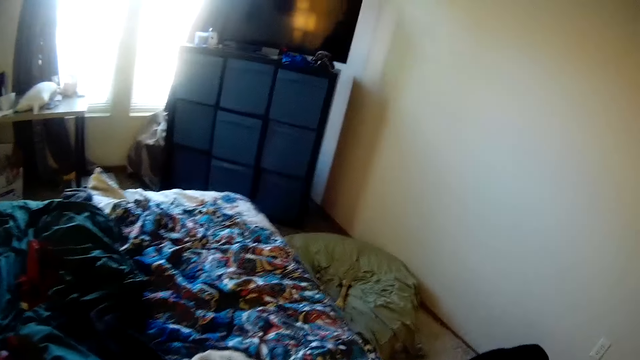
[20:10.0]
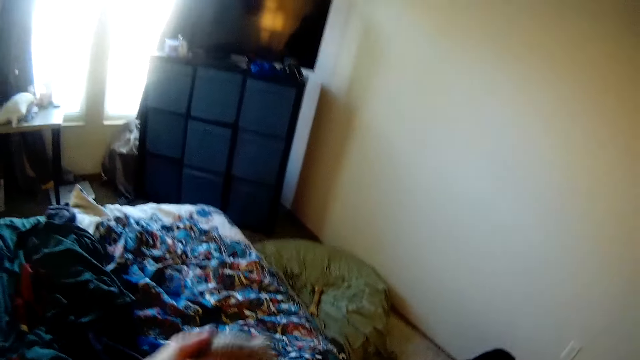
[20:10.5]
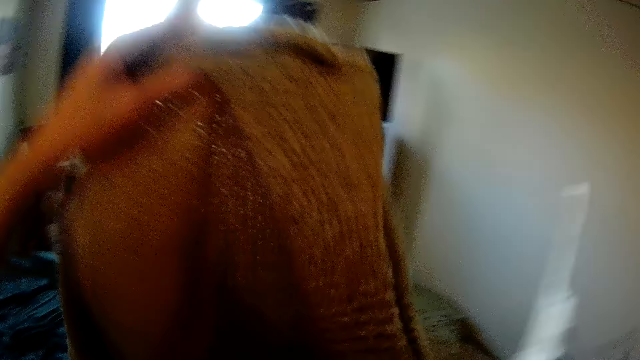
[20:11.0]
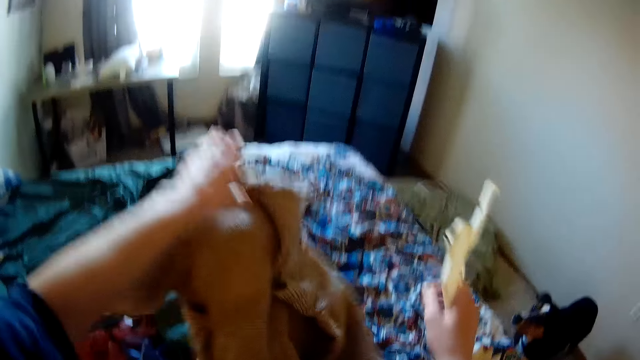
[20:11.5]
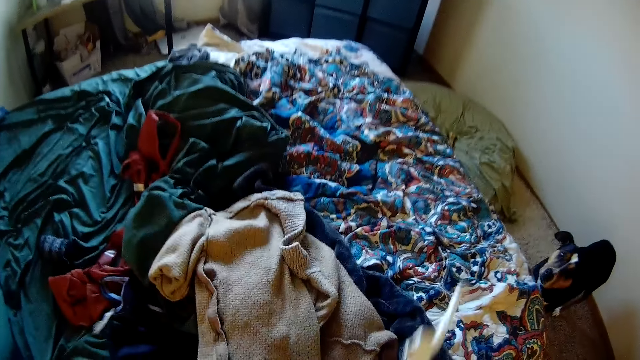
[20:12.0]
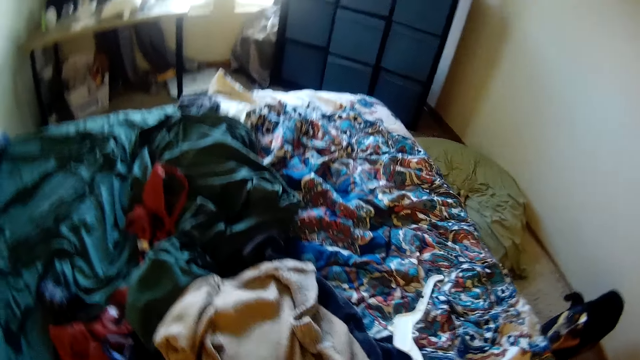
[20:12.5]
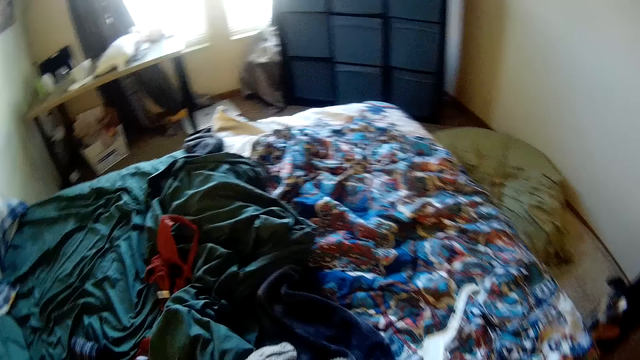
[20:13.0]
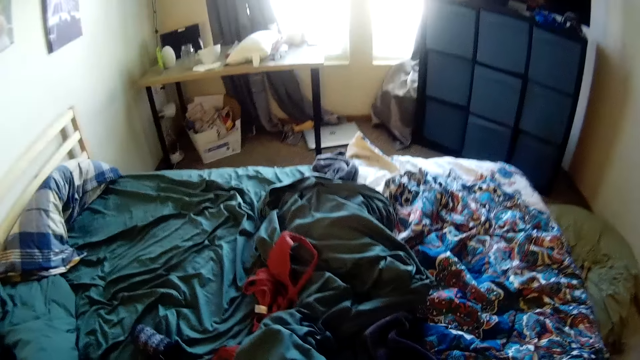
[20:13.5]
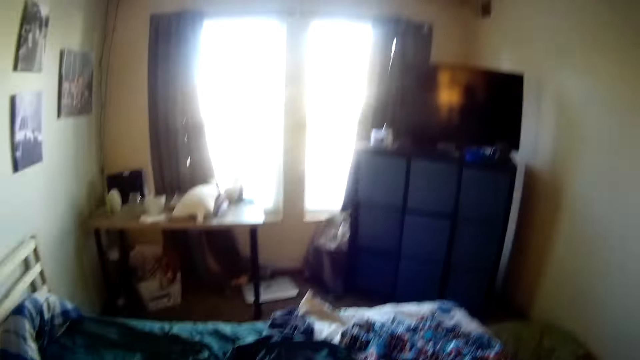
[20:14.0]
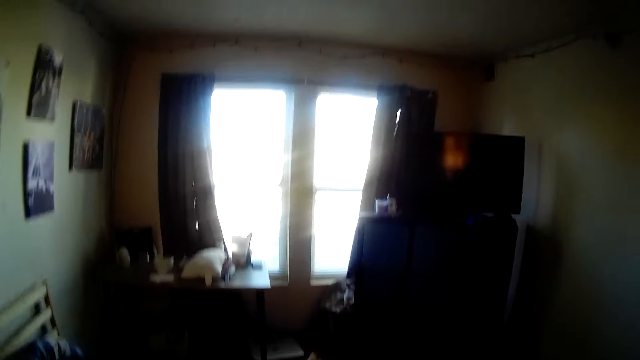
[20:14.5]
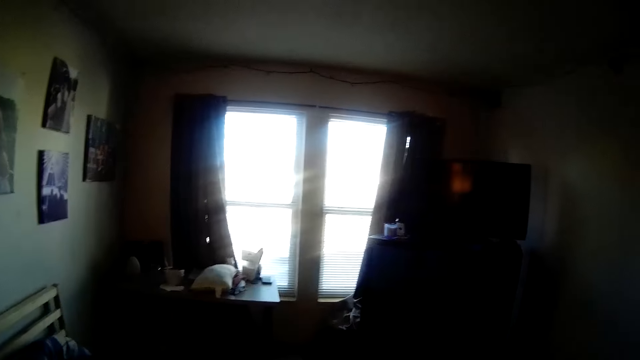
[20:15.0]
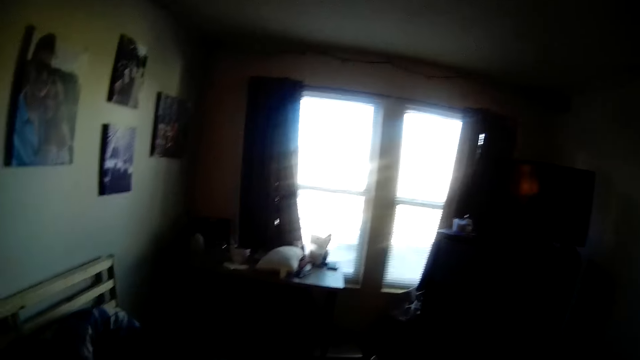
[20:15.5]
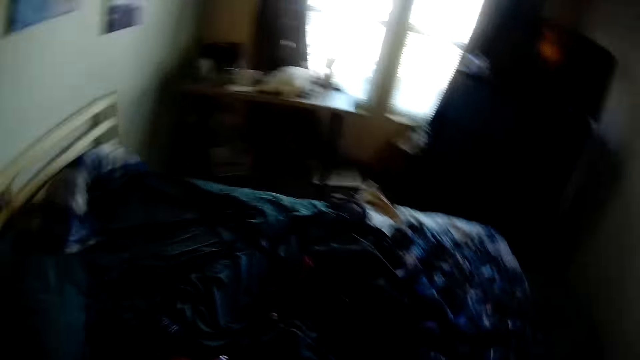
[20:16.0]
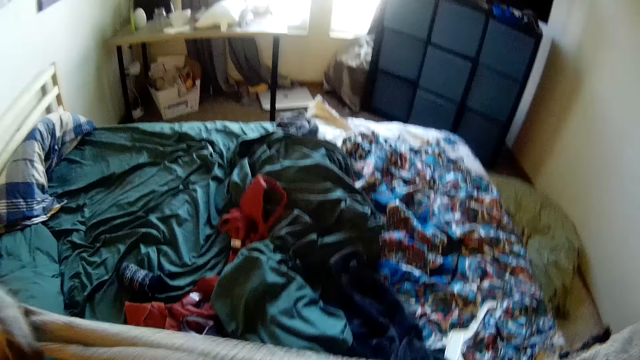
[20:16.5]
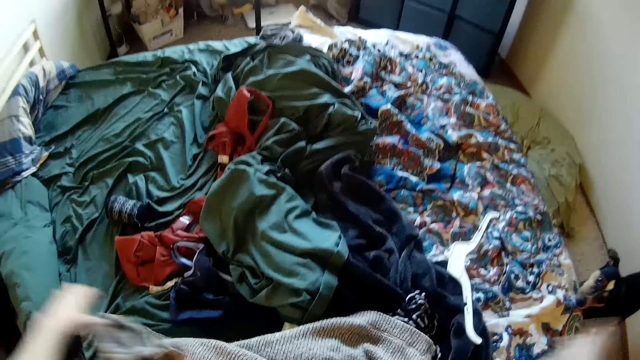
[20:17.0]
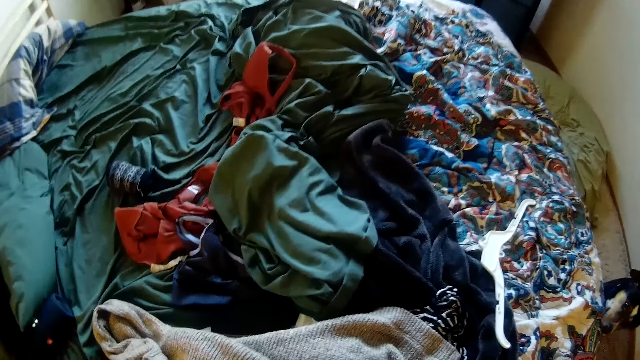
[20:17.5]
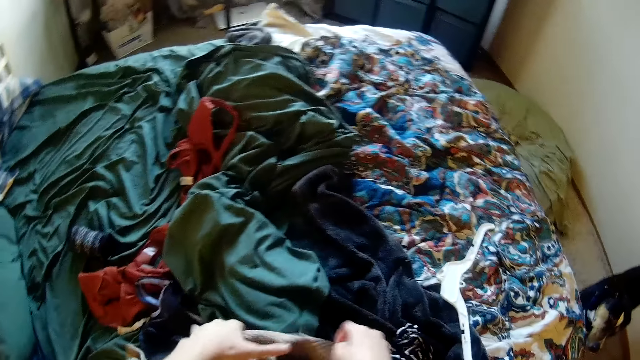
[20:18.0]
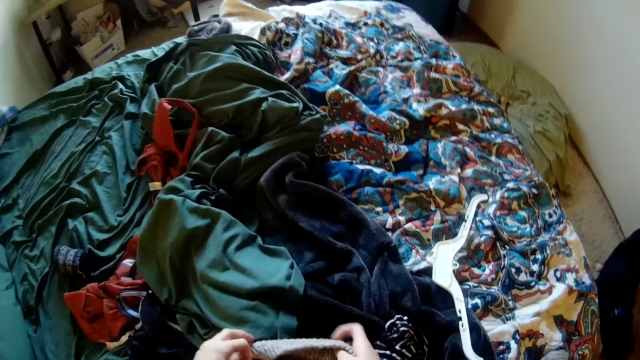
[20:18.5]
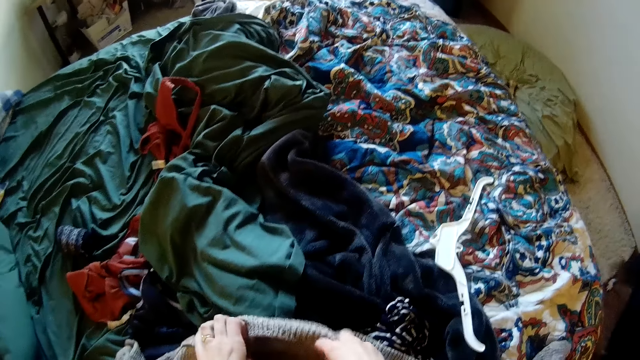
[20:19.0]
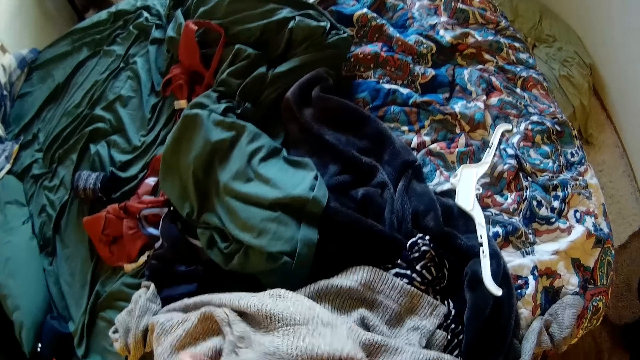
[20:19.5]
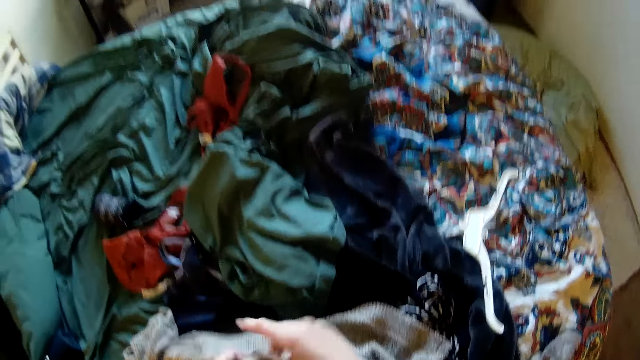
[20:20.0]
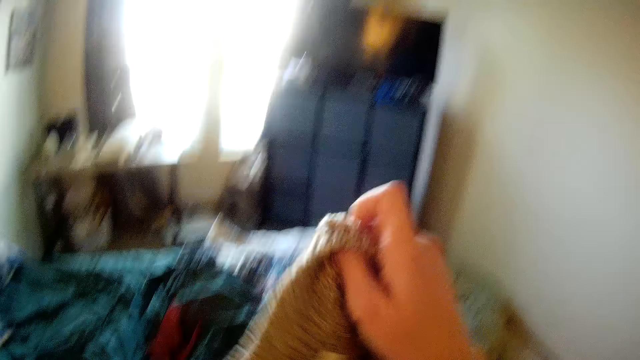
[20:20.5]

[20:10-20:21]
The camera wearer takes a sweater. They drop the cloth. They put the hanger on the bed. They stretch the sweater.

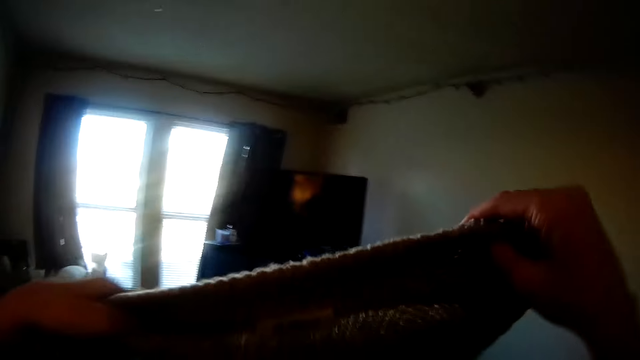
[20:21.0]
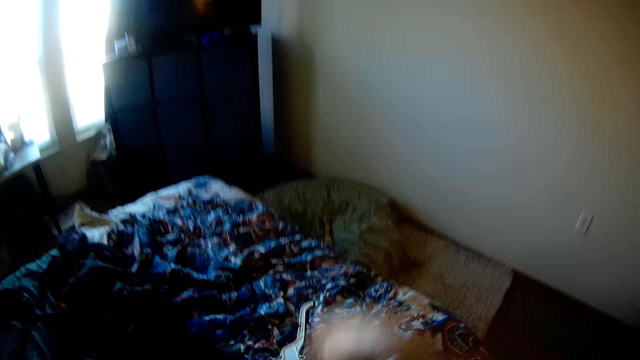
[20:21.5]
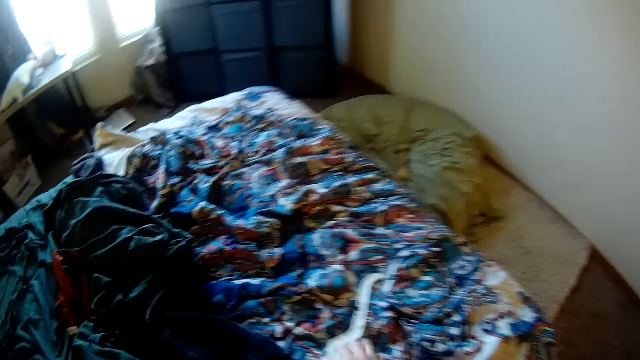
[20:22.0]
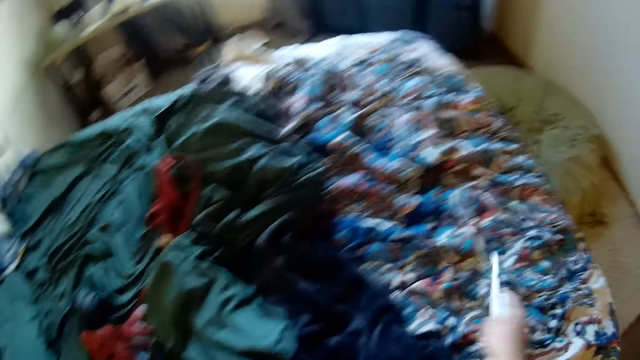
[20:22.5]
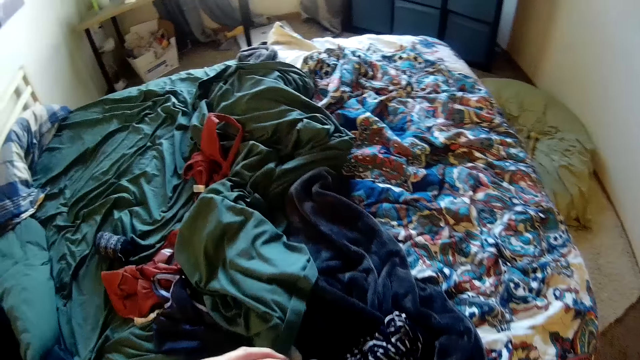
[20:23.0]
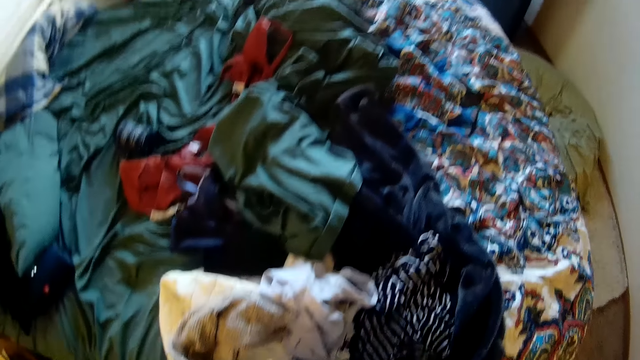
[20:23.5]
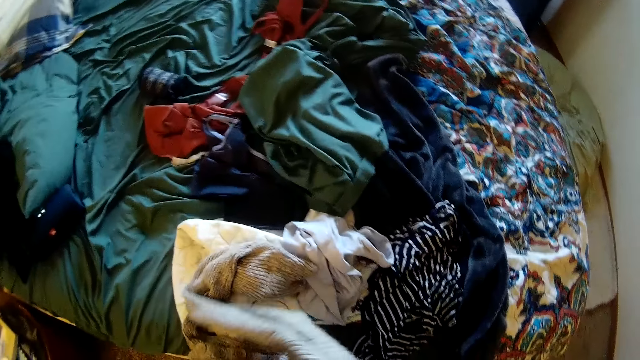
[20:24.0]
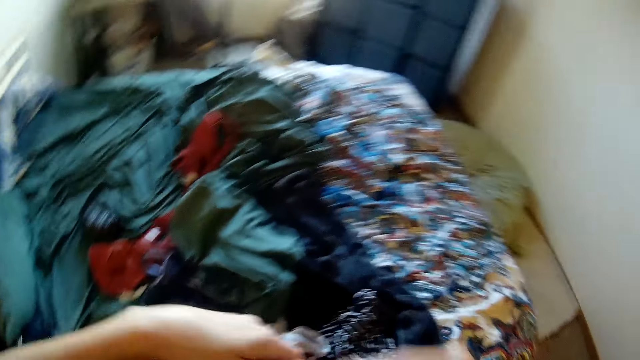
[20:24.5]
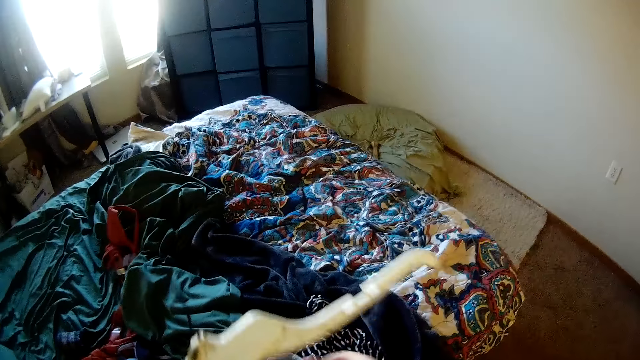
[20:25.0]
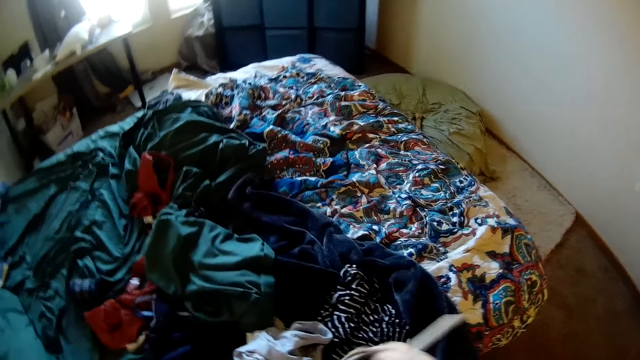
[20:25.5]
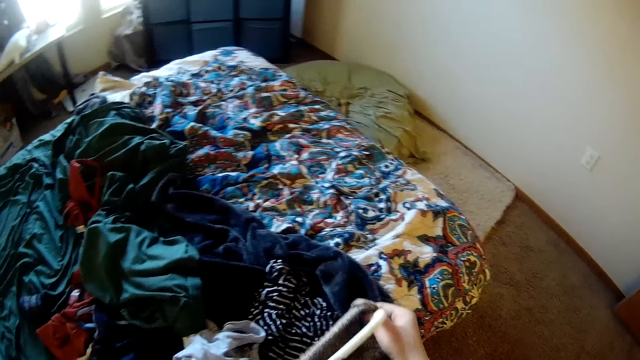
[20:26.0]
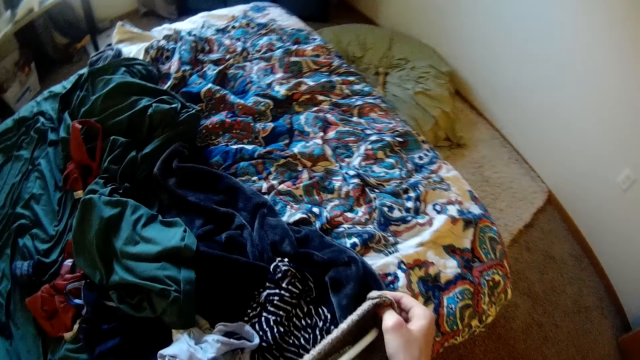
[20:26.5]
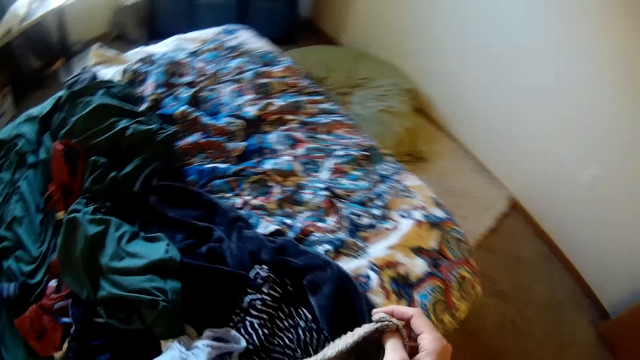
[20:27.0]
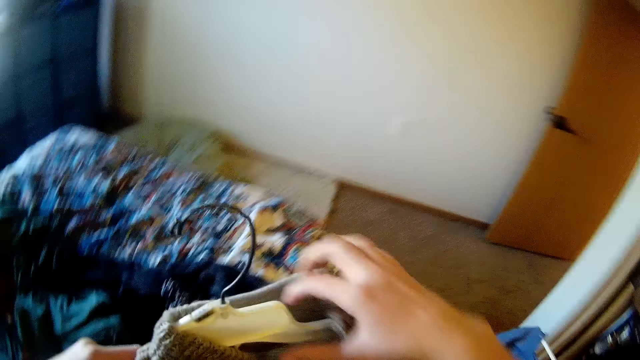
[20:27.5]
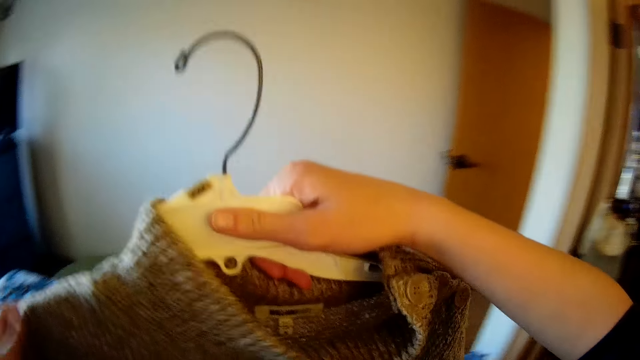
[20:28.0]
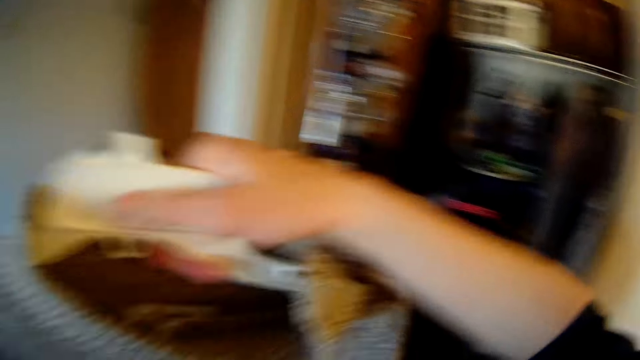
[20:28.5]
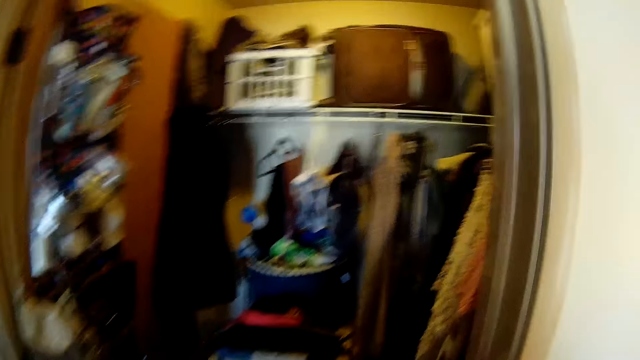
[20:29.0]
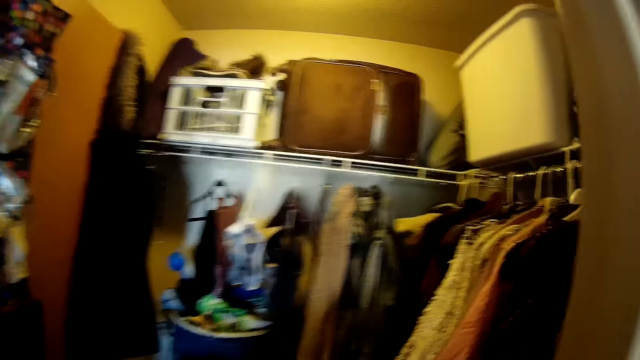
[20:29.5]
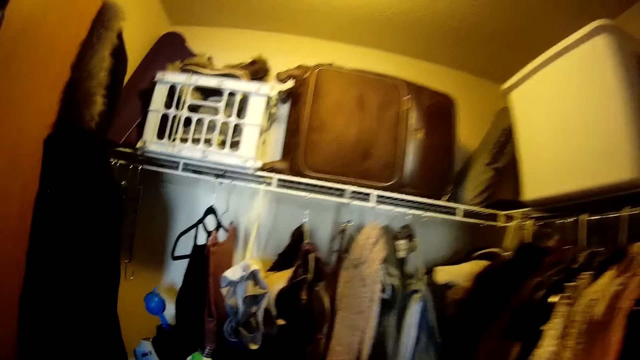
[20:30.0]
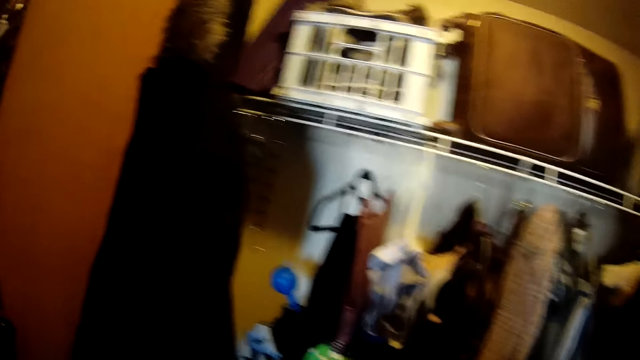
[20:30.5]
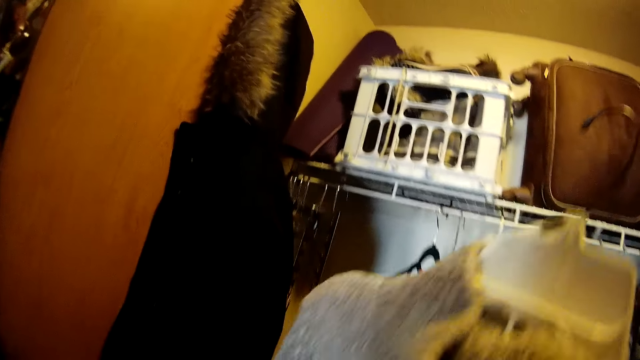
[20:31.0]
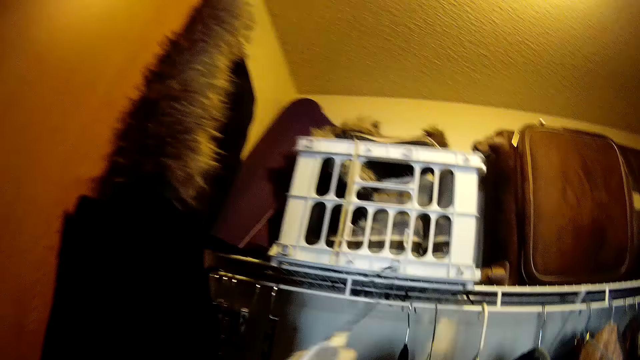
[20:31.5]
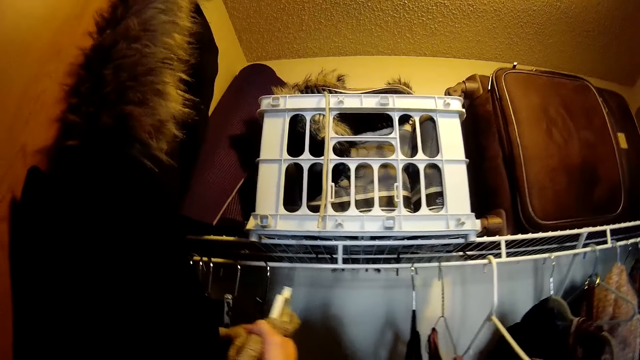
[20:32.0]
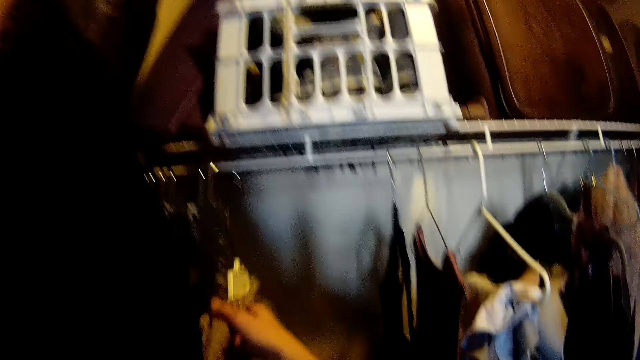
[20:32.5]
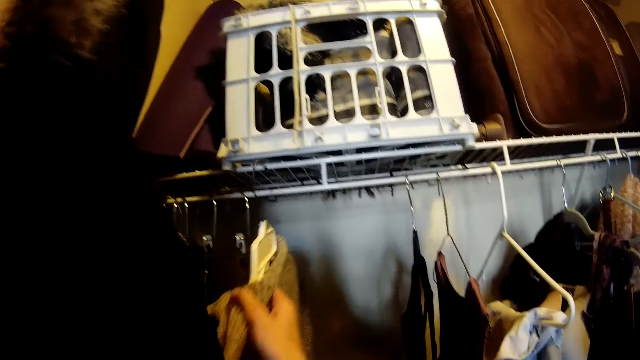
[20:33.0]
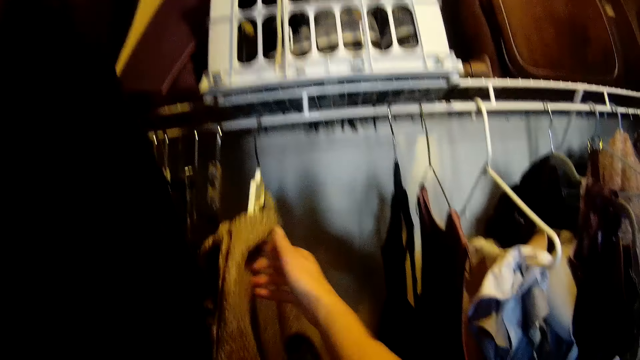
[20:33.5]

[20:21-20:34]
The camera wearer picks a cloth. They pick a hanger. They hang the cloth on the hanger. They return the hanger.
